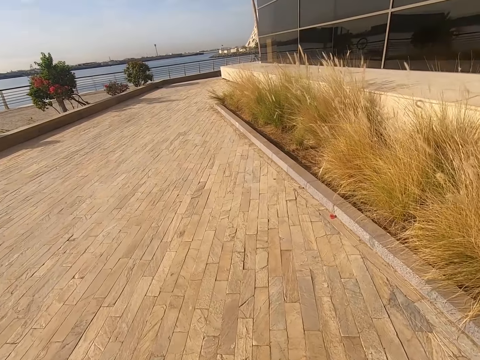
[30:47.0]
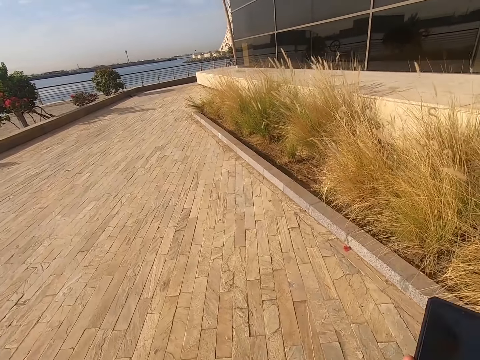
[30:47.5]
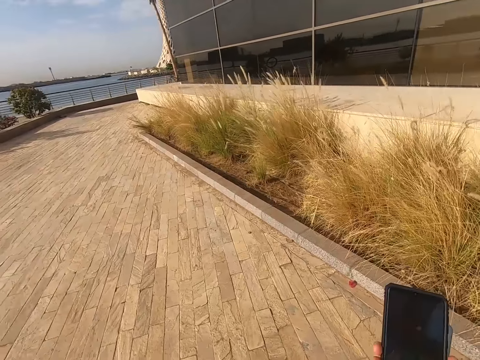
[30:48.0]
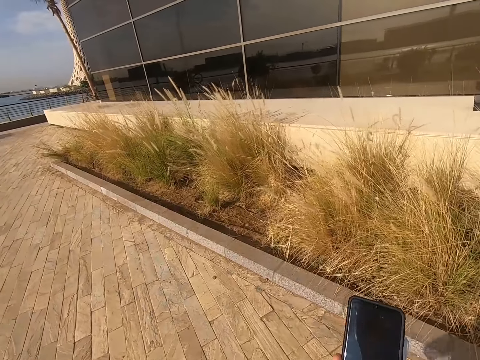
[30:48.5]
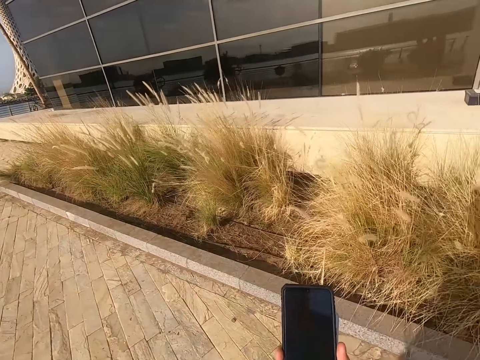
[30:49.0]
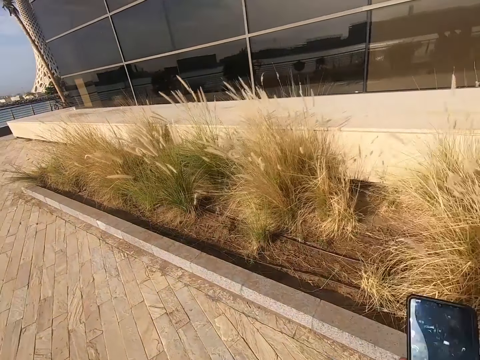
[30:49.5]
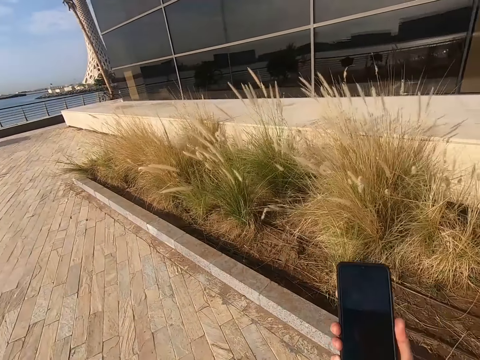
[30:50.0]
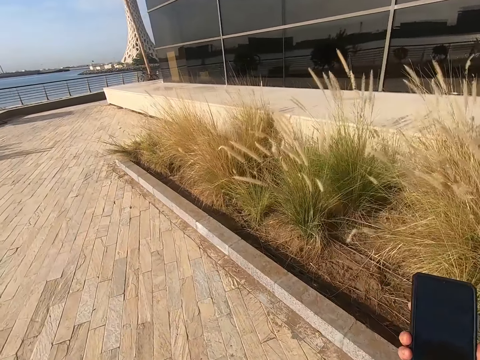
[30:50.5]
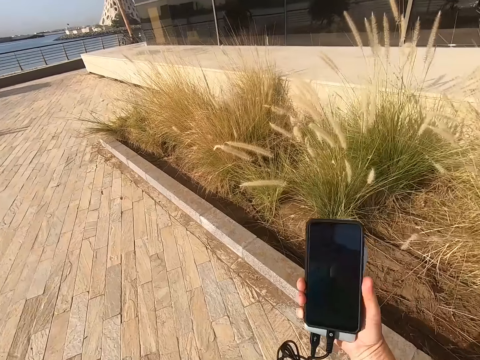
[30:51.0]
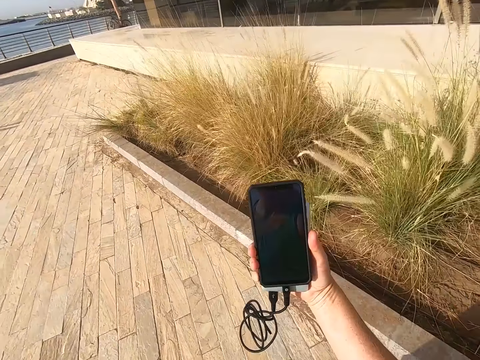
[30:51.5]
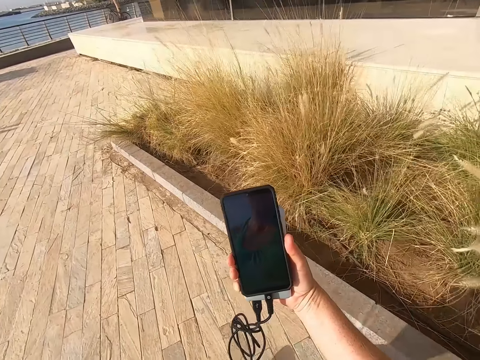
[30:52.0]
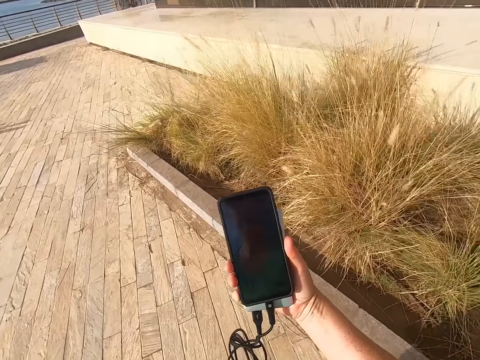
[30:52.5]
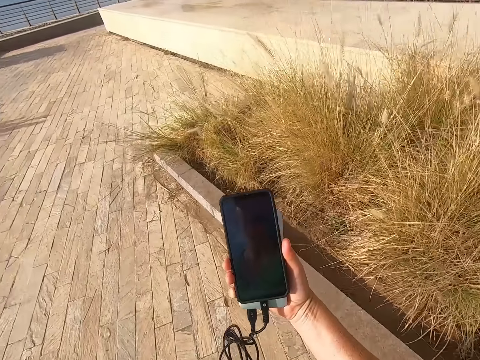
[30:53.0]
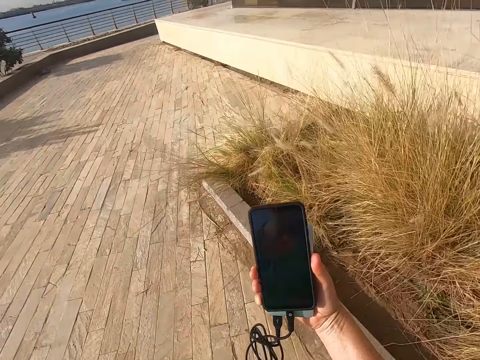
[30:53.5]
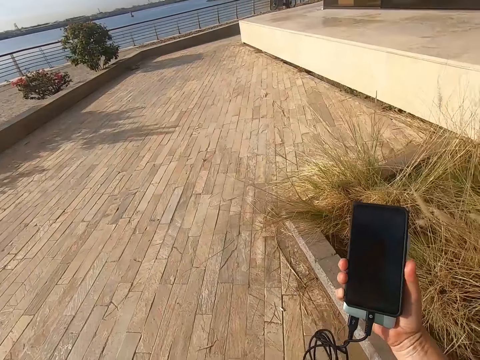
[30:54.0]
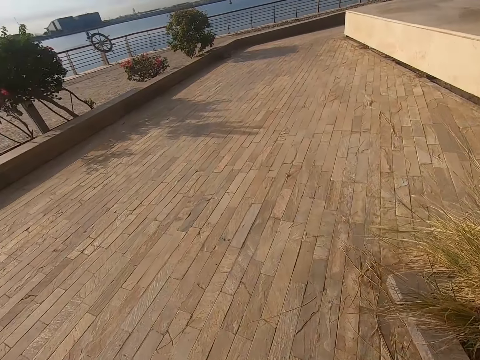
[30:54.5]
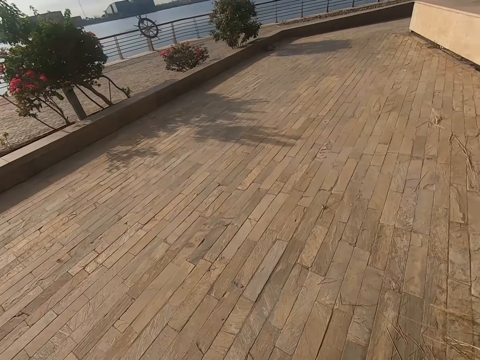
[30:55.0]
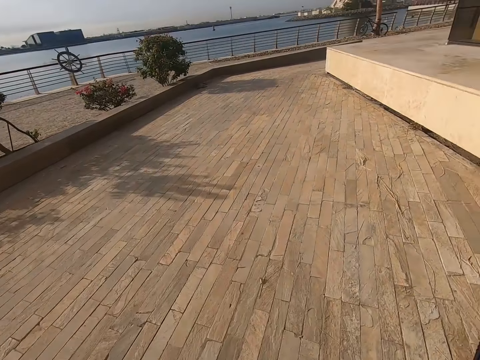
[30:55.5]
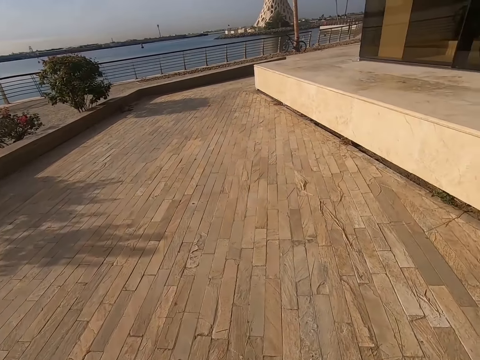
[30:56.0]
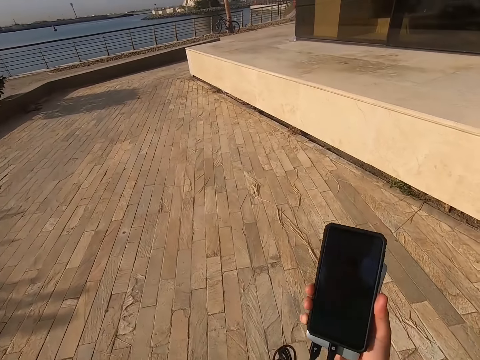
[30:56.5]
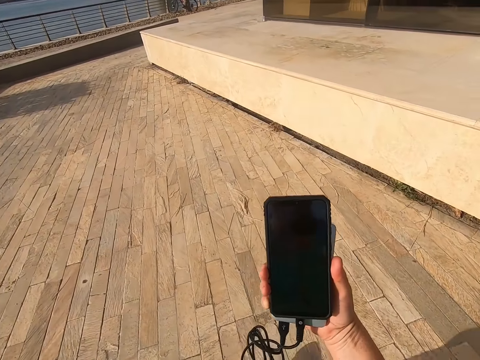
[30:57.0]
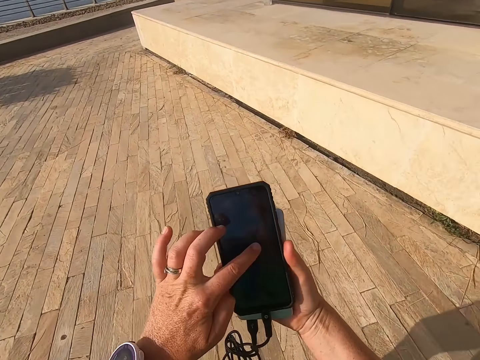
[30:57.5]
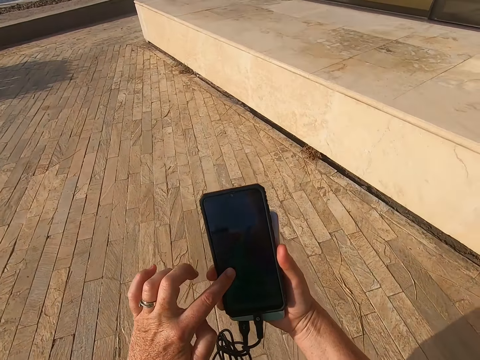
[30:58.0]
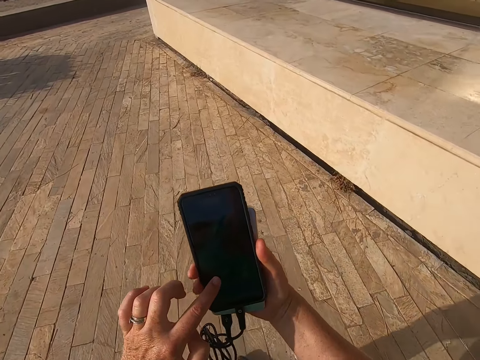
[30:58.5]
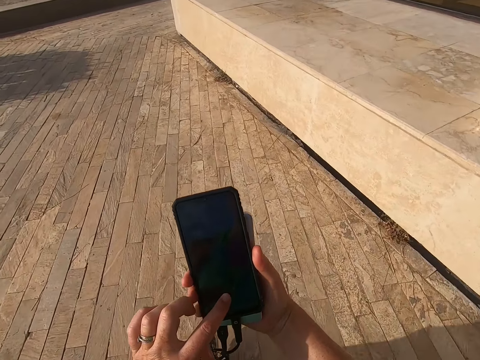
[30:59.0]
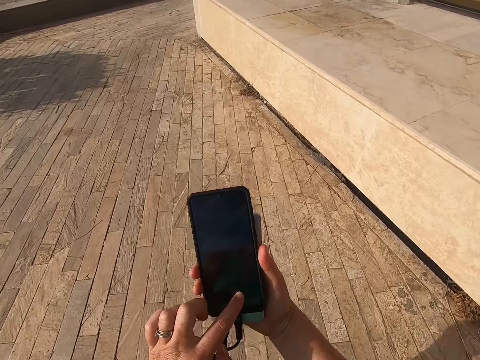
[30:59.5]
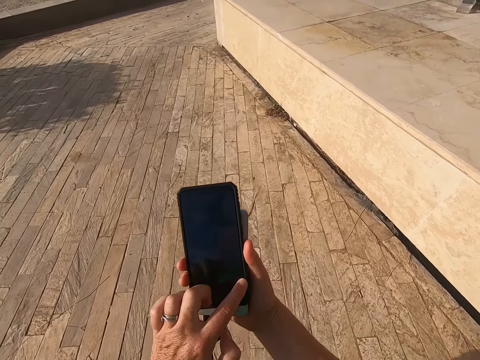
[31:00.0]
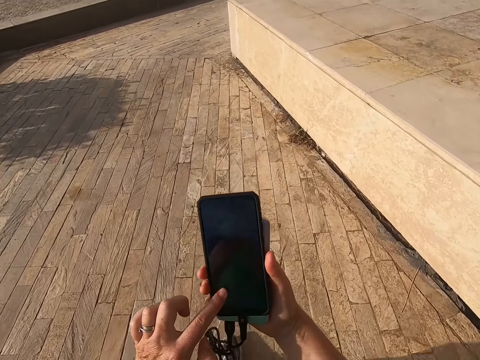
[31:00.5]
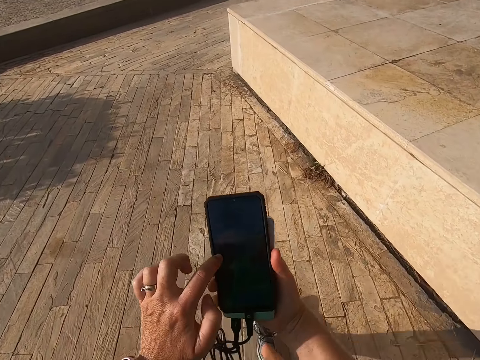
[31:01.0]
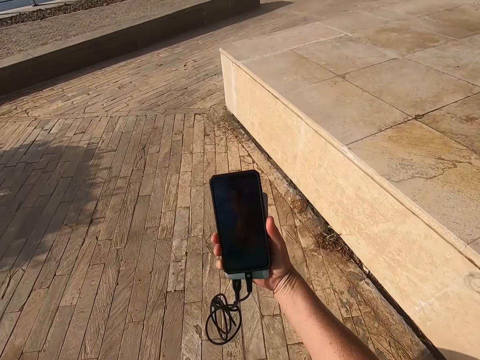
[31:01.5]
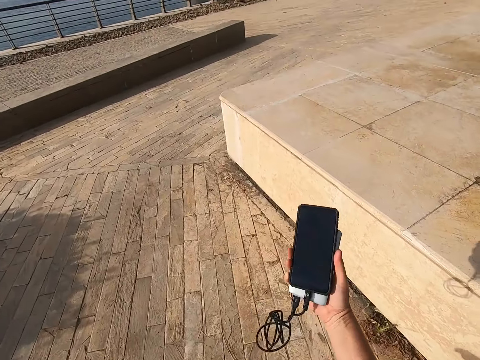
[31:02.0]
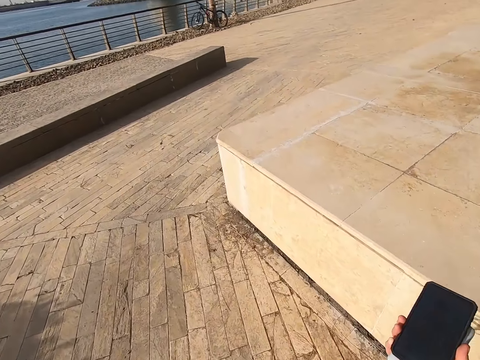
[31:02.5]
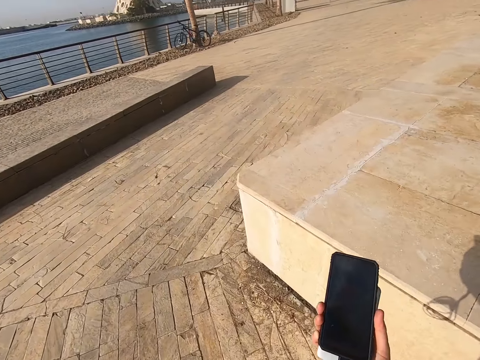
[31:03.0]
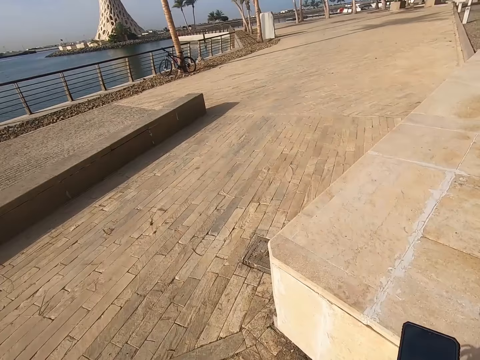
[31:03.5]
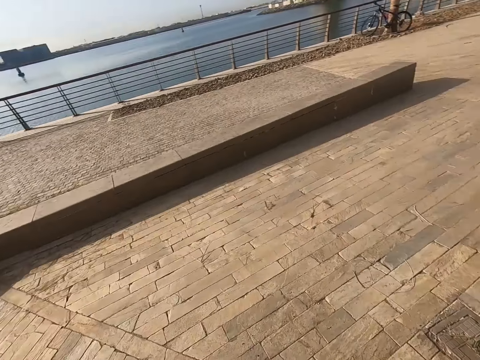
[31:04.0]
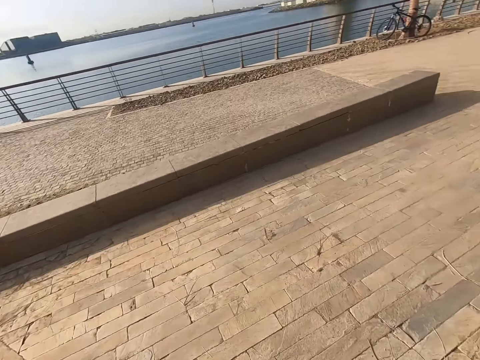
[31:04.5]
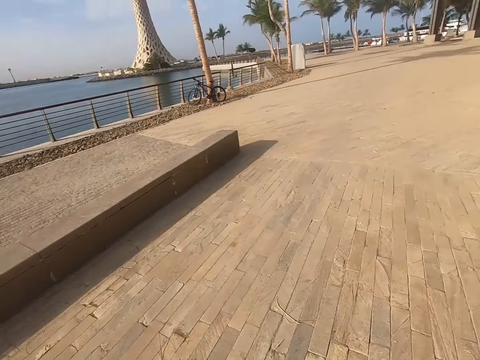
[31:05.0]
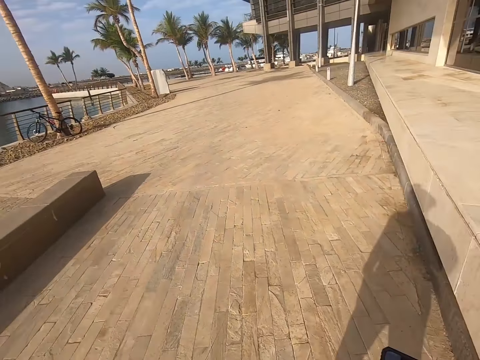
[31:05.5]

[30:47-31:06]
The camera wearer looks at the phone. They scroll the phone. They touch the phone. They take a selfie. They walk on the road.

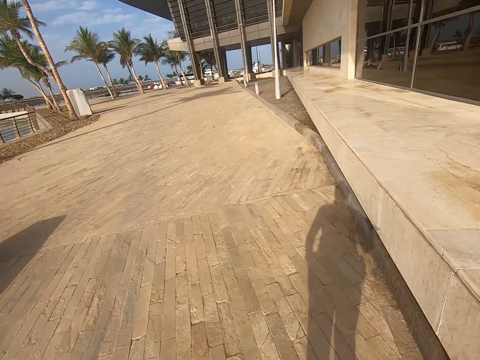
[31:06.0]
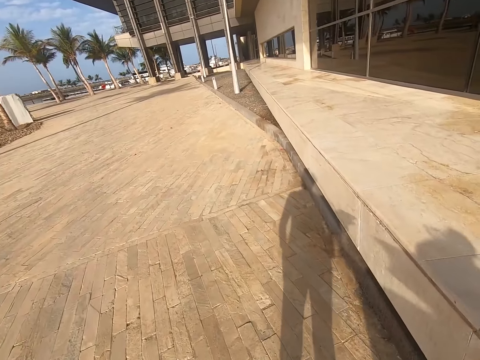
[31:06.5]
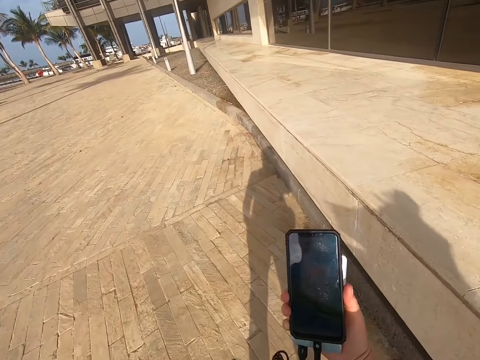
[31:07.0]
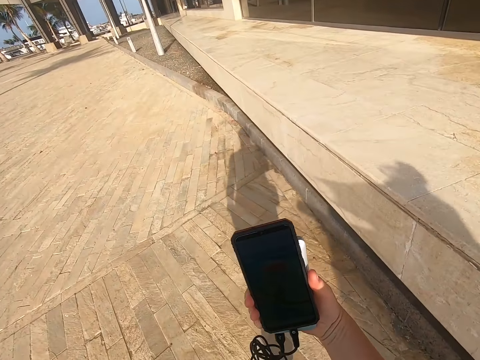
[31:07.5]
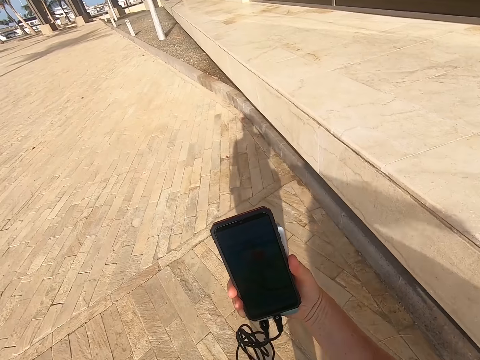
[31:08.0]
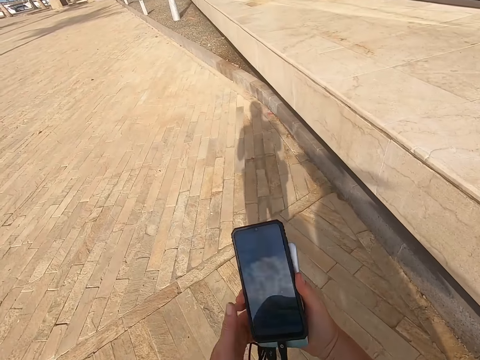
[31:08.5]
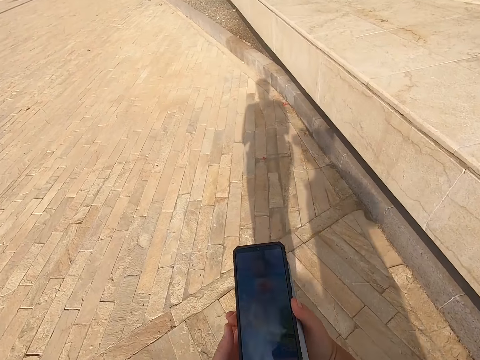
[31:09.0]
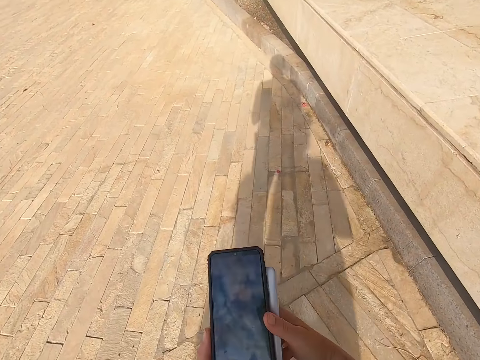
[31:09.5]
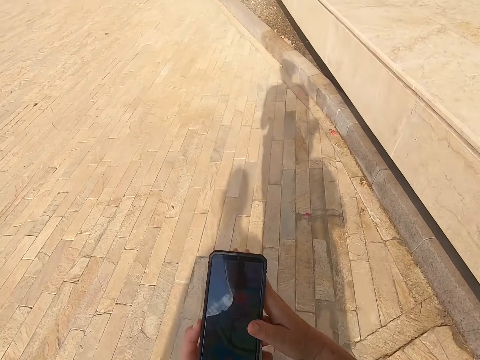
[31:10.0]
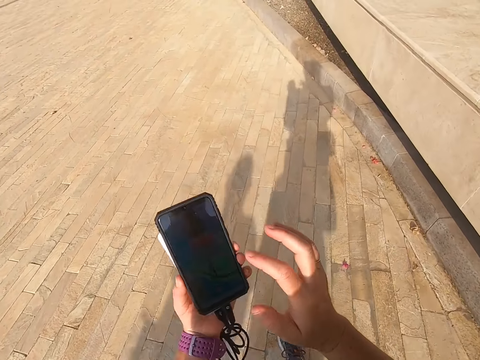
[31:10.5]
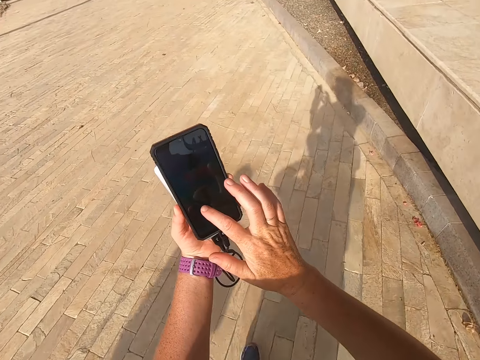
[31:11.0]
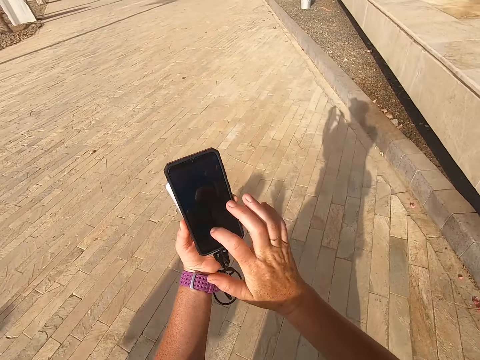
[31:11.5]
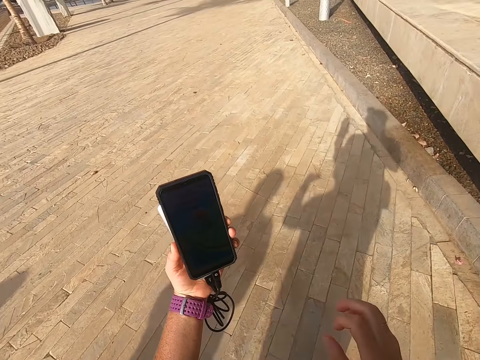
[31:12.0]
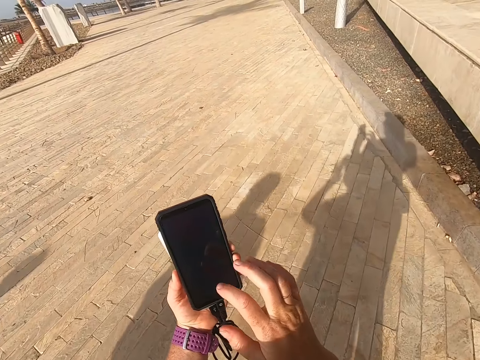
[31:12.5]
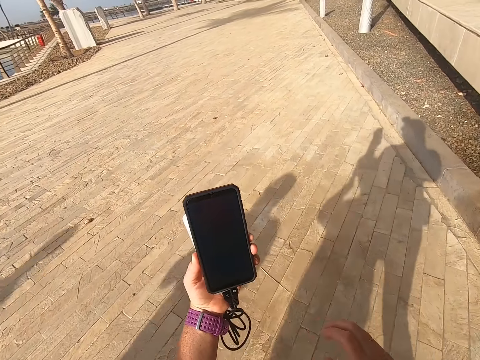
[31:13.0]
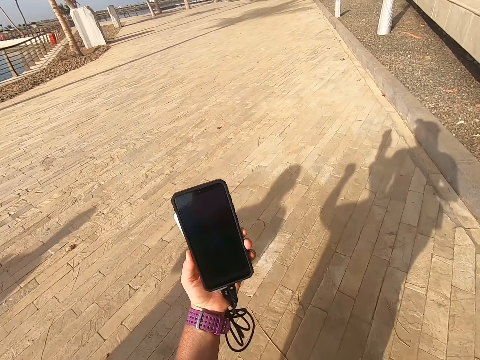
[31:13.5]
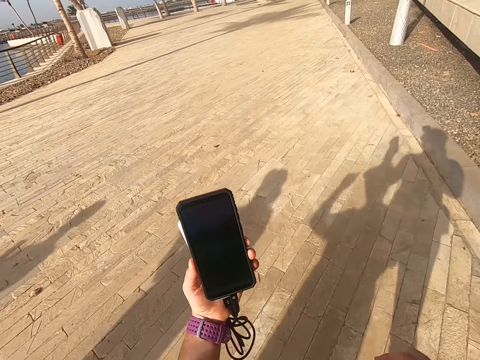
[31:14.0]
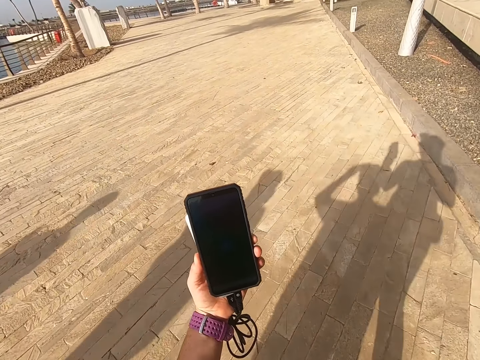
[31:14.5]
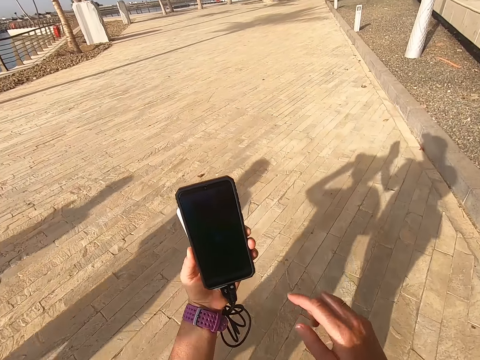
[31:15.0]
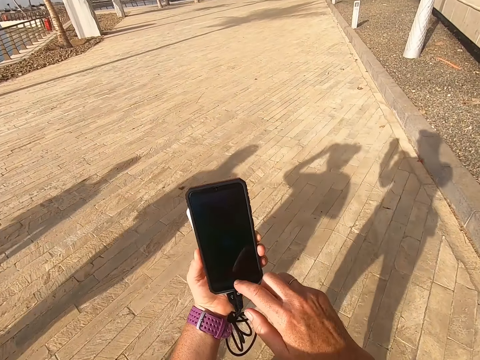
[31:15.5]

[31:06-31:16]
The camera wearer looks at the phone. They scroll the phone. They scroll the phone again. They hold the phone. They touch the phone. They take a selfie. They touch the phone. They look at the phone. They take a selfie. They scroll the phone.
